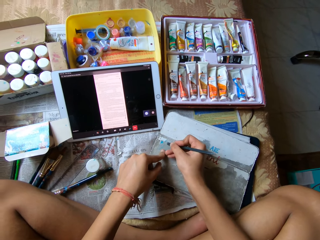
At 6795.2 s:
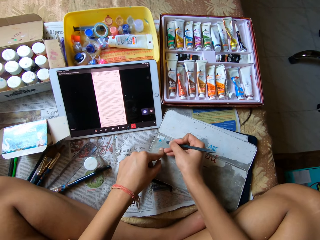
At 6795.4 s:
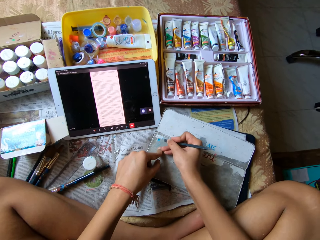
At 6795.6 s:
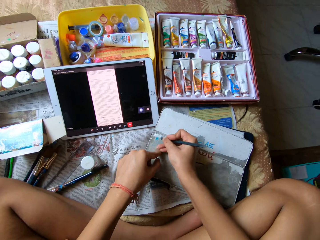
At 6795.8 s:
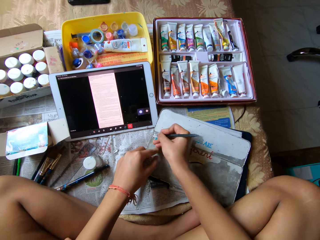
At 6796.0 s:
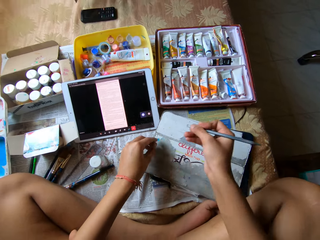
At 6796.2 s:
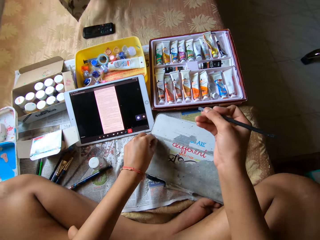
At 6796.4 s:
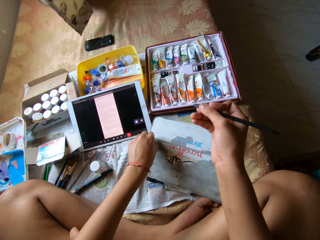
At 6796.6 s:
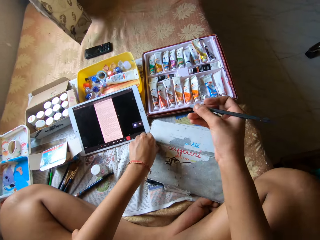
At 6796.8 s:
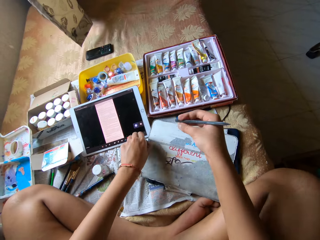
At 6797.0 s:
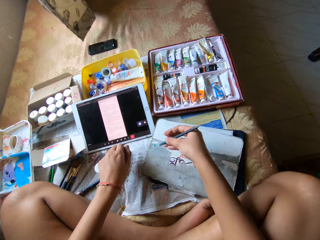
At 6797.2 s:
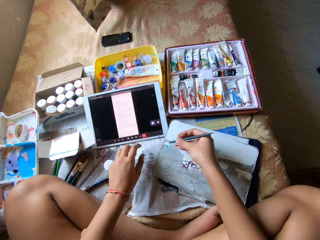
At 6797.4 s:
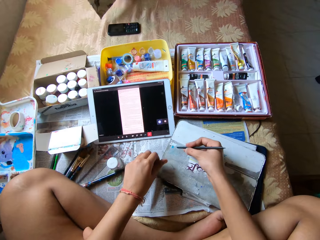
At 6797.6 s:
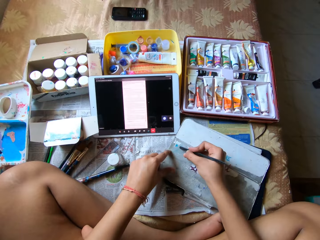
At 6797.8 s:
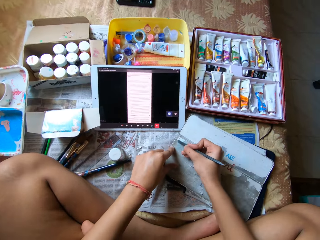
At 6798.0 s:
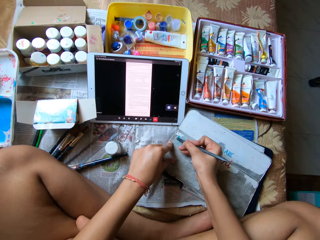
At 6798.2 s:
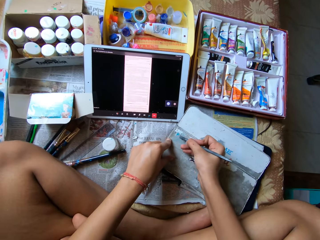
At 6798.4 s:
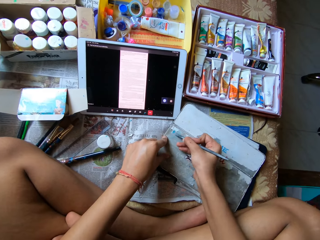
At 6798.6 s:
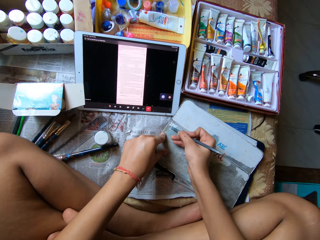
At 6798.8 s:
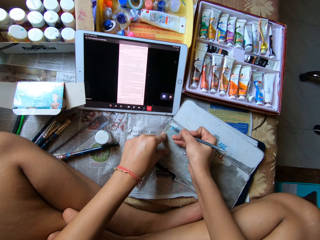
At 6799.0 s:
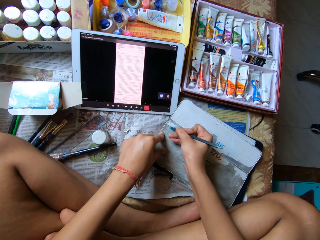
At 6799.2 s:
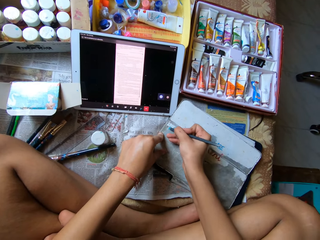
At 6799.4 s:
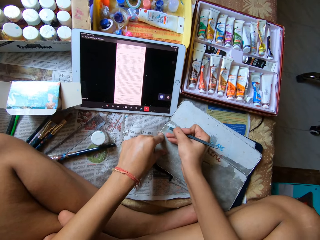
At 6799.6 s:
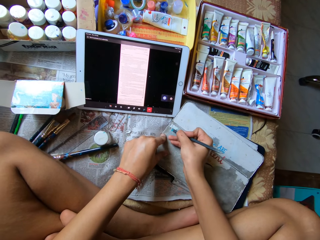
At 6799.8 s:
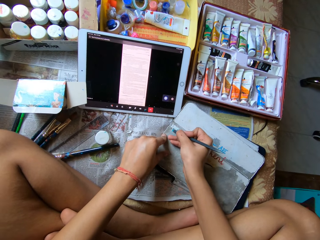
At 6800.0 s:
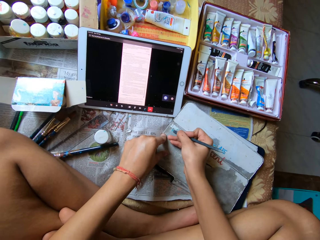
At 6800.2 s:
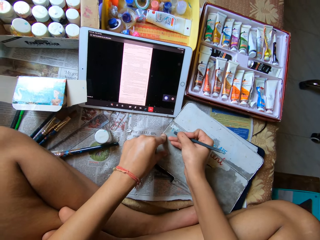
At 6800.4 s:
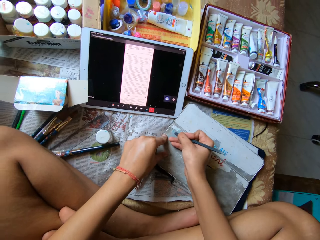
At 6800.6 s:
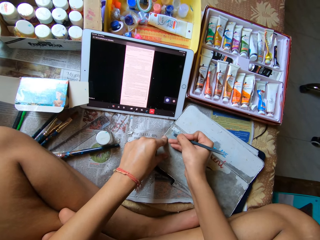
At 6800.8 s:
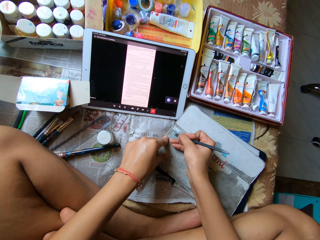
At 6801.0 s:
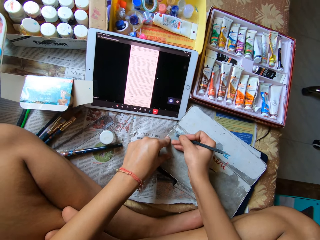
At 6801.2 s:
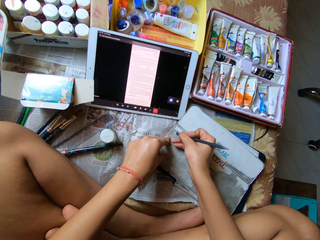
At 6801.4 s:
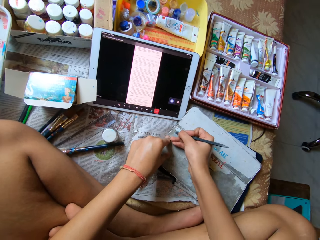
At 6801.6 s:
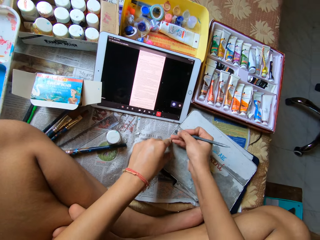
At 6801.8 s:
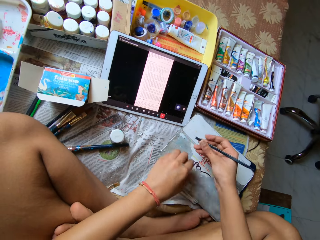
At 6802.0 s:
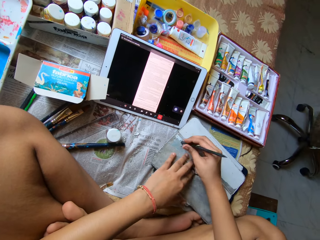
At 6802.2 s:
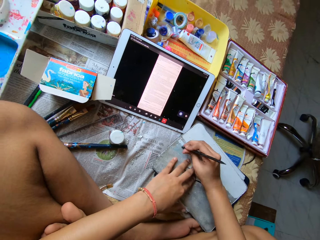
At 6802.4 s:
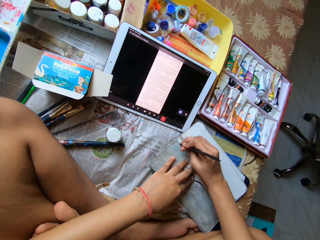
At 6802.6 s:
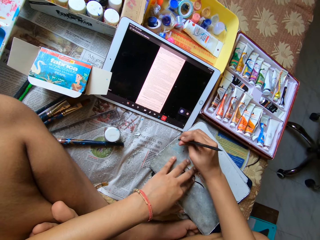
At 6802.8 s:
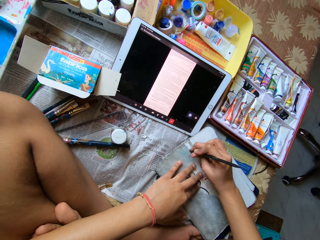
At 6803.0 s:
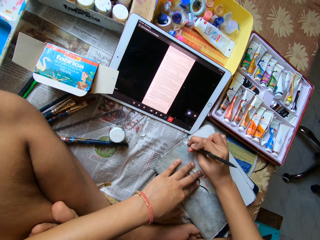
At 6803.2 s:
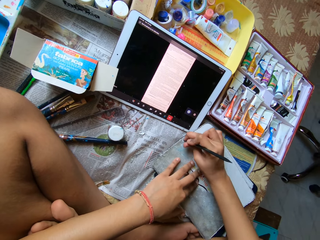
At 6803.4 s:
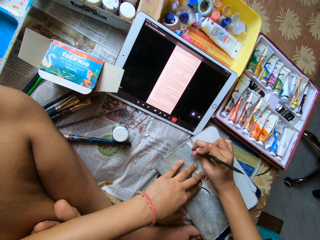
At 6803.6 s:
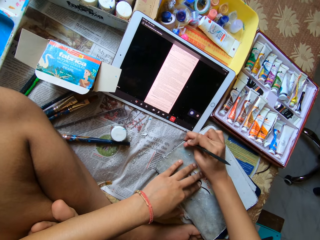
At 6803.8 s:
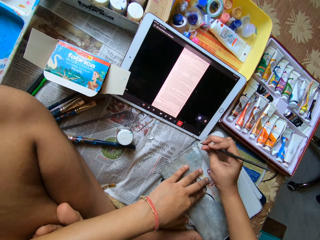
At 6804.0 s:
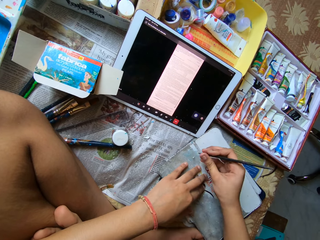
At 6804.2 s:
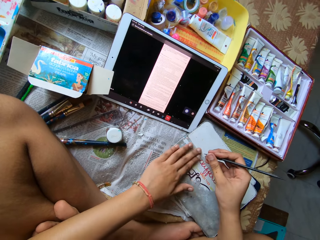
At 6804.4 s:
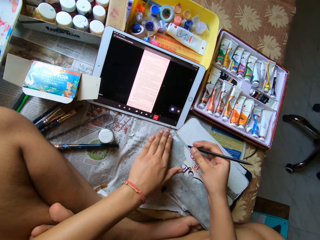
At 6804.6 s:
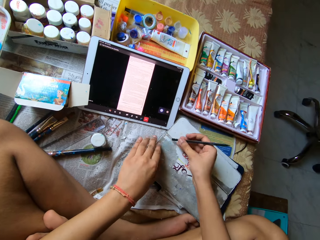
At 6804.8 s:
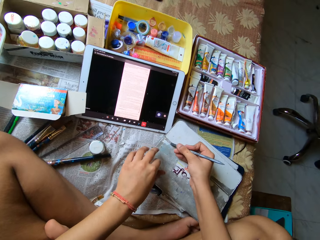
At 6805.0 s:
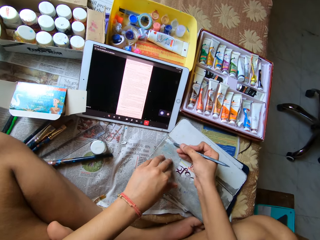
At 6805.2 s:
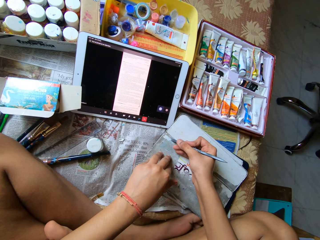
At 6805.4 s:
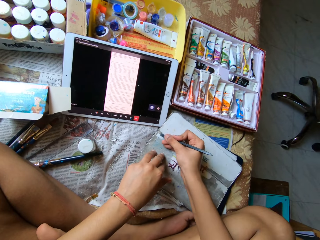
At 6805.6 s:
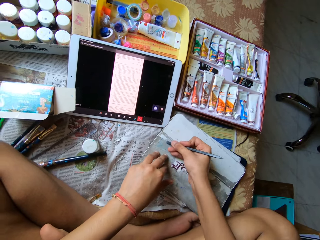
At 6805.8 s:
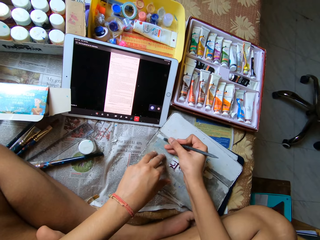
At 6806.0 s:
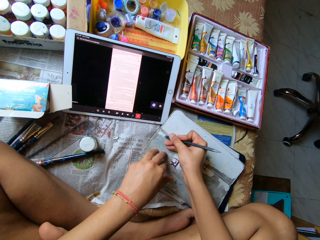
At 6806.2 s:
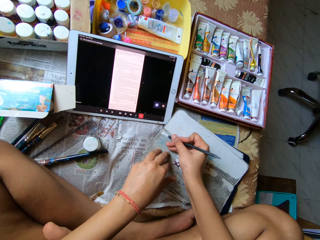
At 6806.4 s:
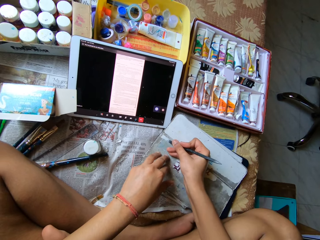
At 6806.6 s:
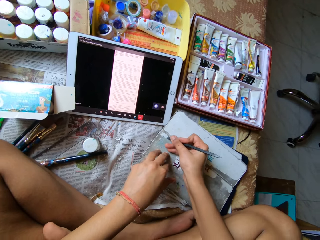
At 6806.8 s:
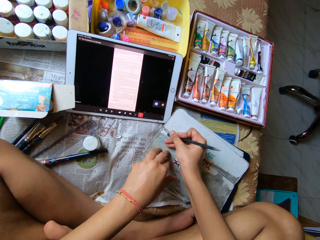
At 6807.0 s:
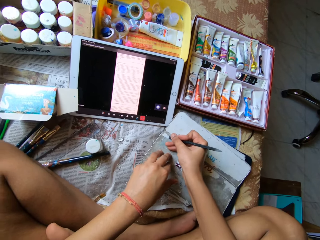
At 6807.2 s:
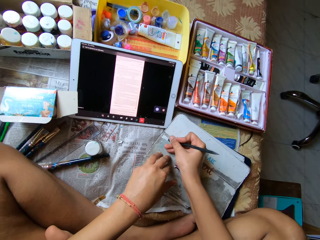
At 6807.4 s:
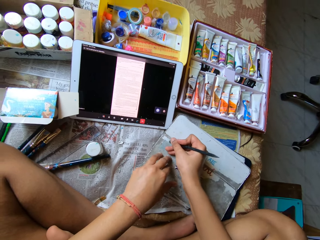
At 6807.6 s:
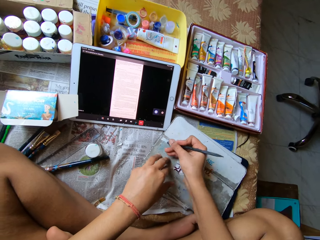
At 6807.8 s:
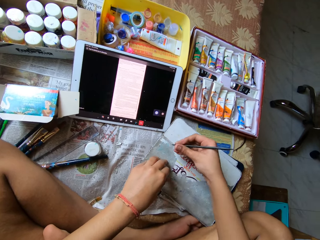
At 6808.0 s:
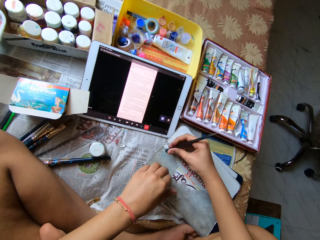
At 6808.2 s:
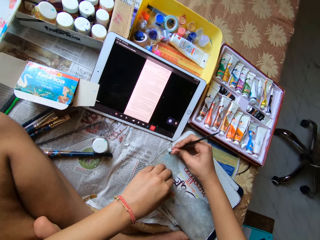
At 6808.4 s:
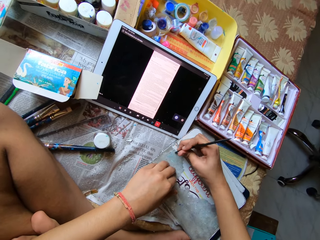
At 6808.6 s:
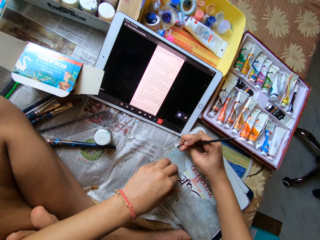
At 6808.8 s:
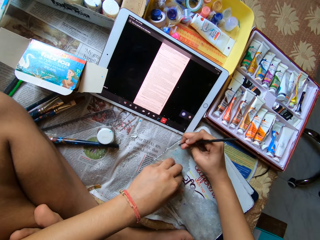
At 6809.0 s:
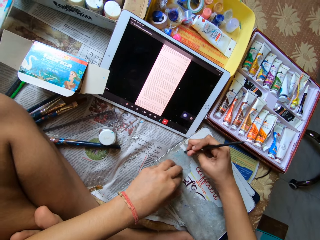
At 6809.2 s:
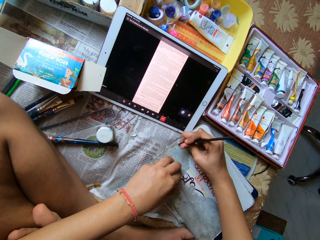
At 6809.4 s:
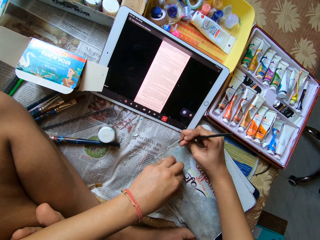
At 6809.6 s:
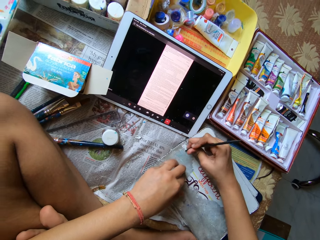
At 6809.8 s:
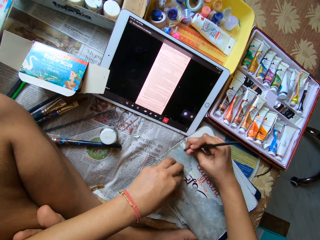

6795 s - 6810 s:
The camera wearer peels the pouch on the bed with her left hand. She scratches the pouch on the bed with the bottom of a pencil in her right hand. She smoothens the pouch with her left hand. She scratches the pouch on the bed with the bottom of the pencil in her right hand.

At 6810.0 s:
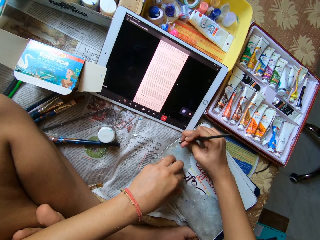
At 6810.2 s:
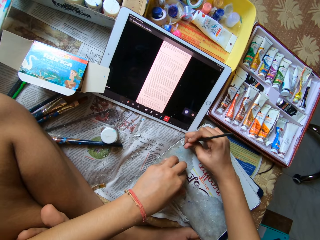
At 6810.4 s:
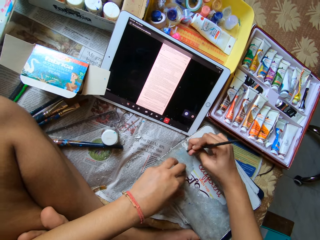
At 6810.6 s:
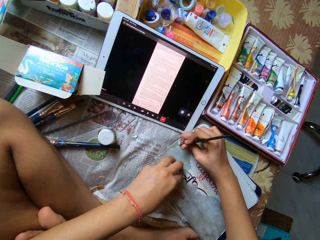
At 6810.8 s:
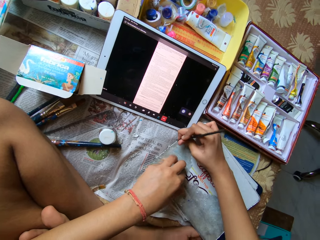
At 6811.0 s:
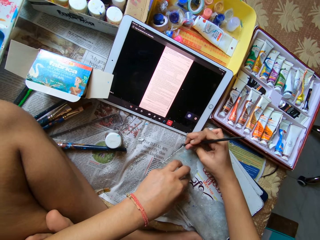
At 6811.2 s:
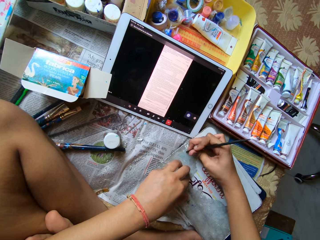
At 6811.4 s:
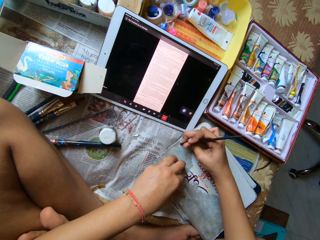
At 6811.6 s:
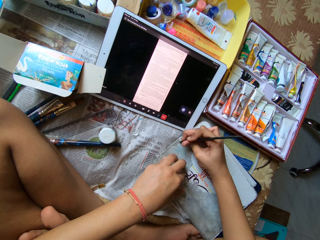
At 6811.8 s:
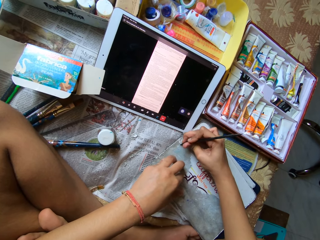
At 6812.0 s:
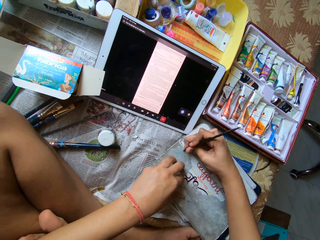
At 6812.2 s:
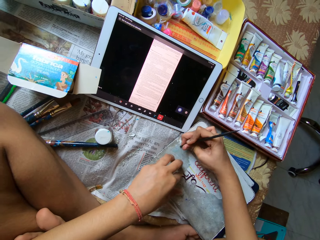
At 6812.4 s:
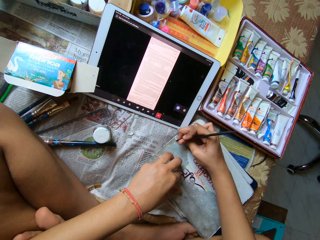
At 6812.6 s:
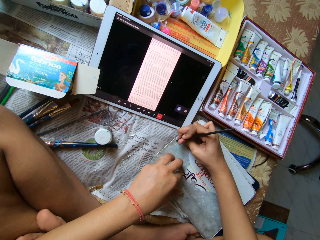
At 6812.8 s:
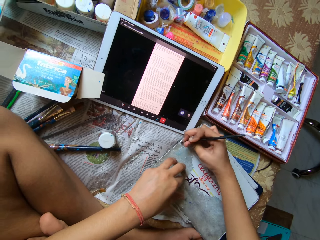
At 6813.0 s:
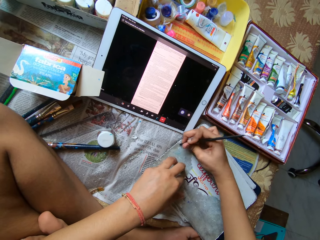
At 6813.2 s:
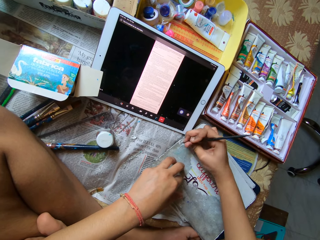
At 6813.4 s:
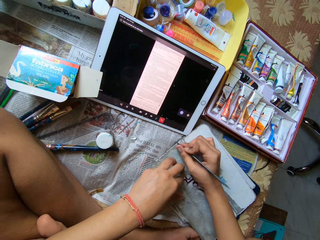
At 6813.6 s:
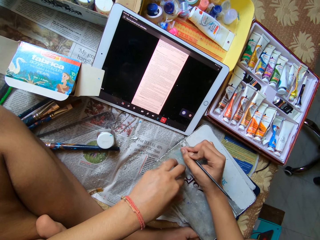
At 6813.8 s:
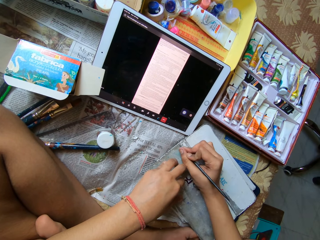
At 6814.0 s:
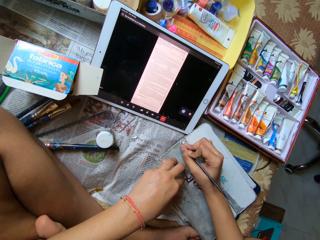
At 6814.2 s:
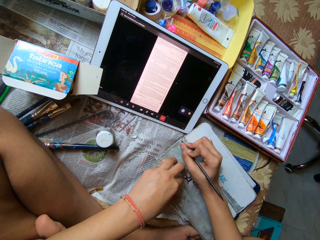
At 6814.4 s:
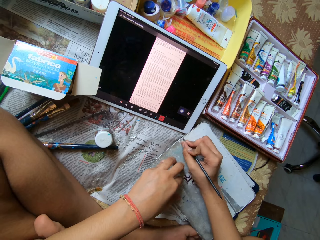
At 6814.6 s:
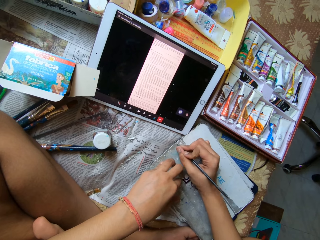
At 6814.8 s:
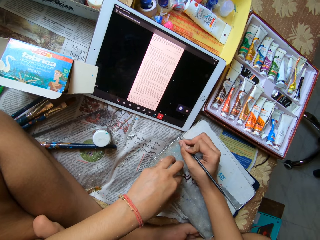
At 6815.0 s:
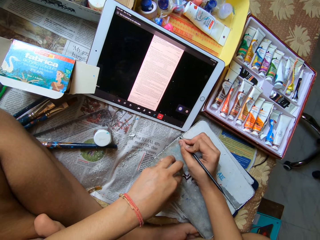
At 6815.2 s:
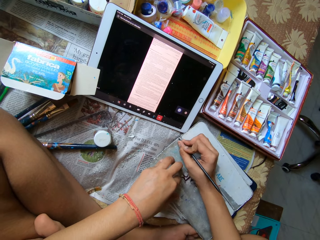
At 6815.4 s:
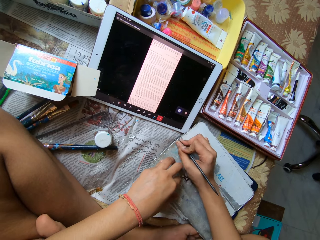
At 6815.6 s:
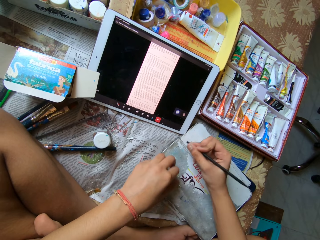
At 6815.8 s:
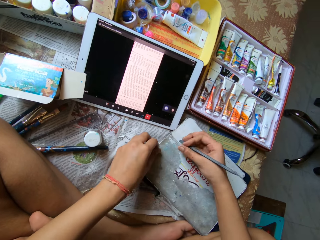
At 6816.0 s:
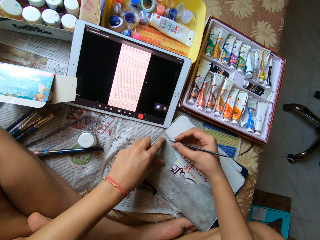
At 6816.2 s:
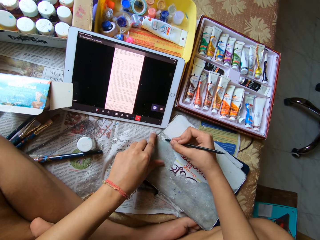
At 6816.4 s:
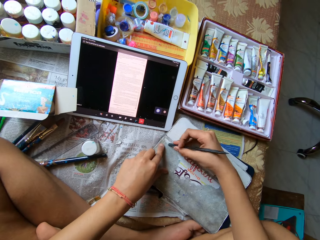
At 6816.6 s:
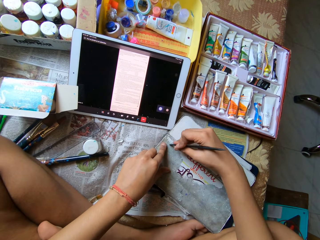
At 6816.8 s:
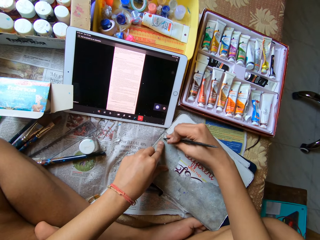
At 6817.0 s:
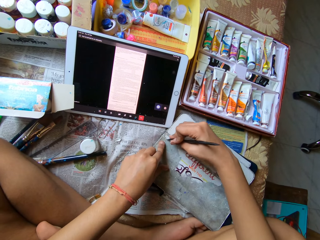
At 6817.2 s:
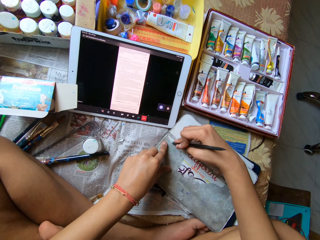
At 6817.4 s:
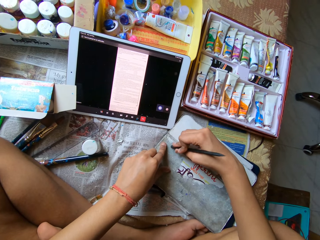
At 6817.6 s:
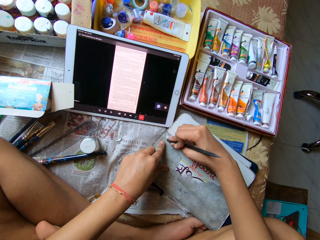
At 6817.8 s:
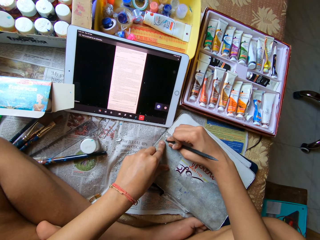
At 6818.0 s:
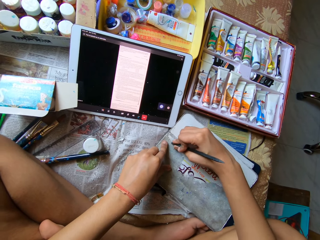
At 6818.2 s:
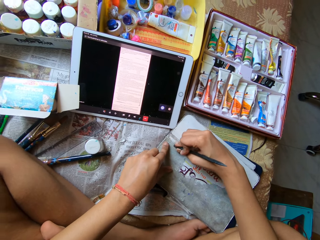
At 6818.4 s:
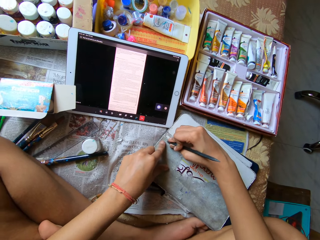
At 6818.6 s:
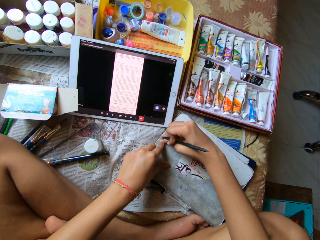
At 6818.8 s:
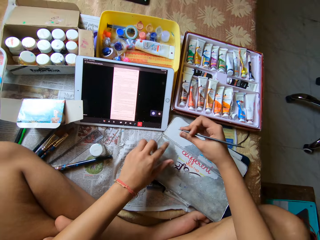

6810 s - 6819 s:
The camera wearer smoothens the pouch with her left hand. She scratches the pouch on the bed with the bottom of a pencil in her right hand.
